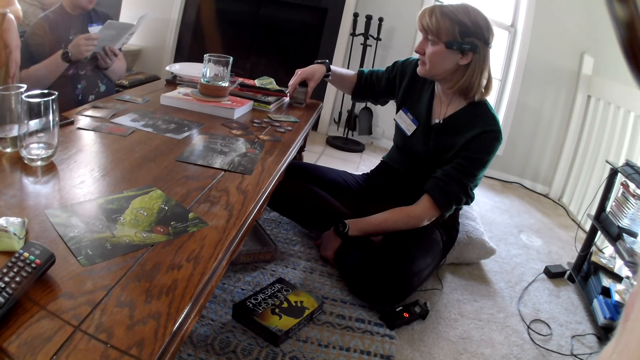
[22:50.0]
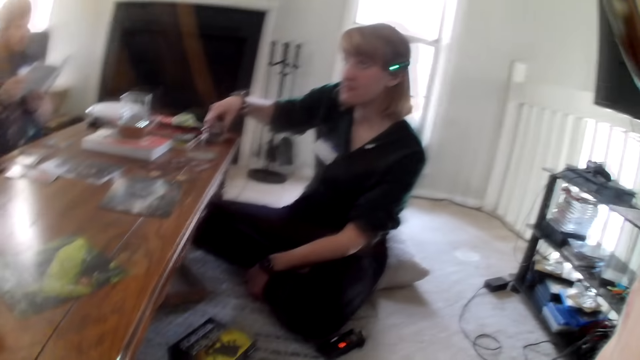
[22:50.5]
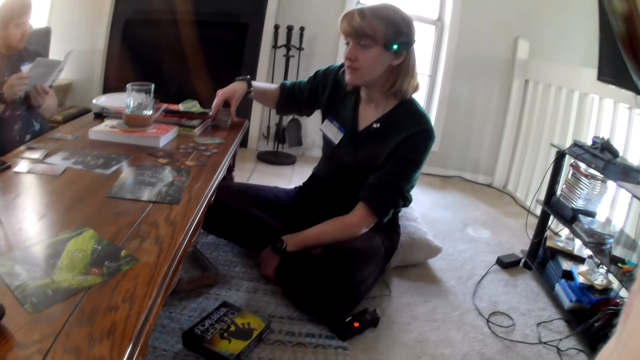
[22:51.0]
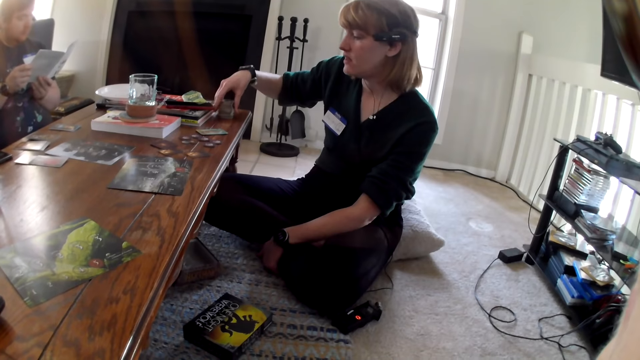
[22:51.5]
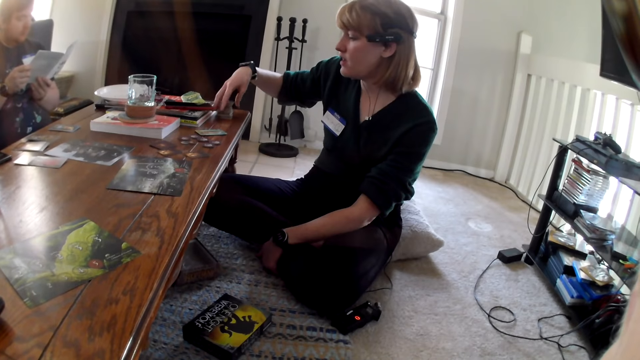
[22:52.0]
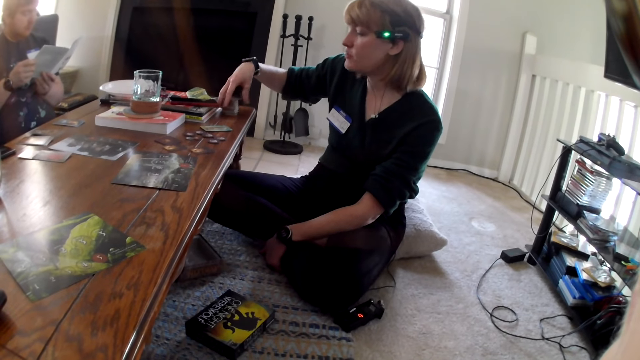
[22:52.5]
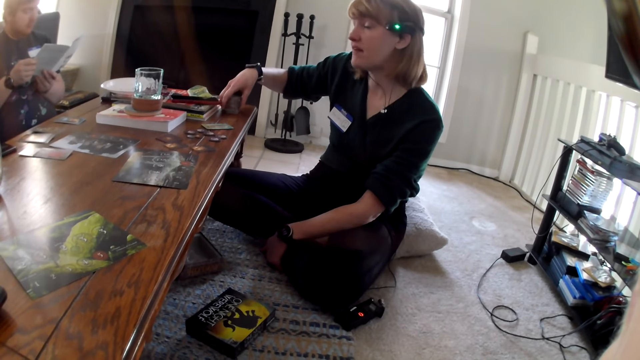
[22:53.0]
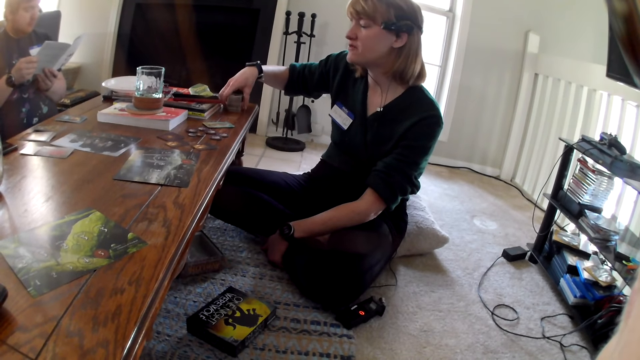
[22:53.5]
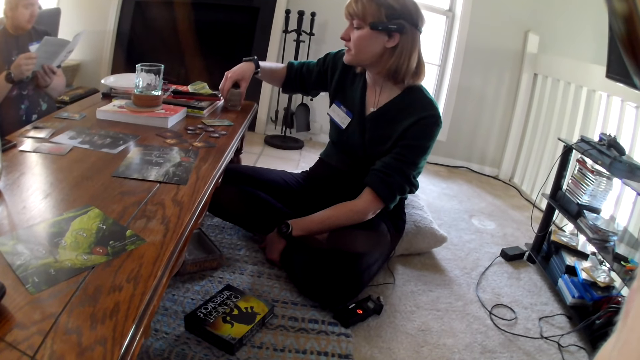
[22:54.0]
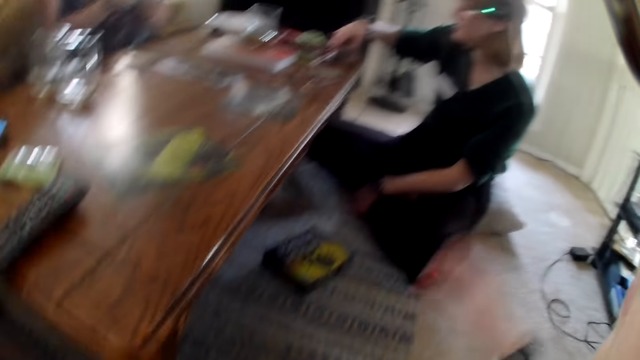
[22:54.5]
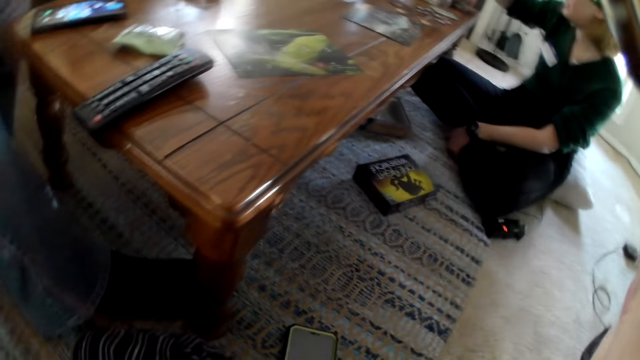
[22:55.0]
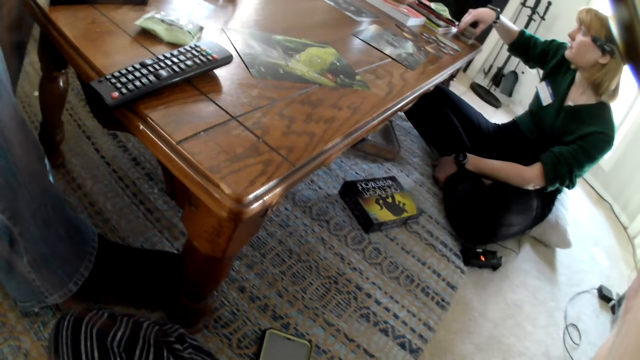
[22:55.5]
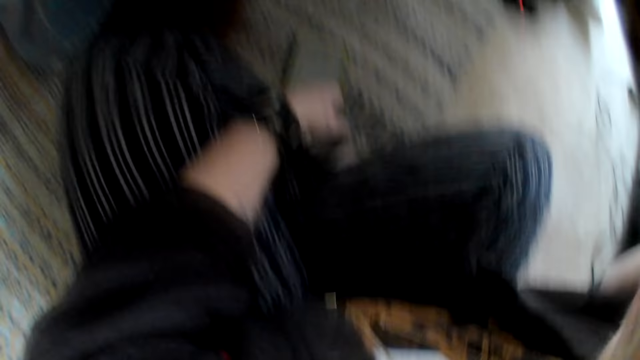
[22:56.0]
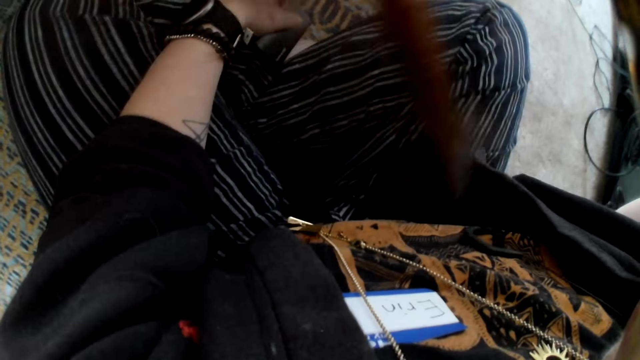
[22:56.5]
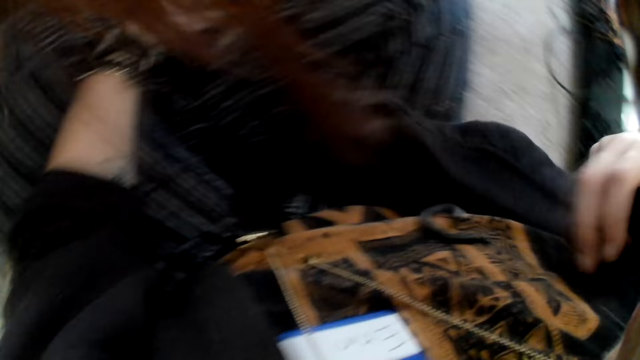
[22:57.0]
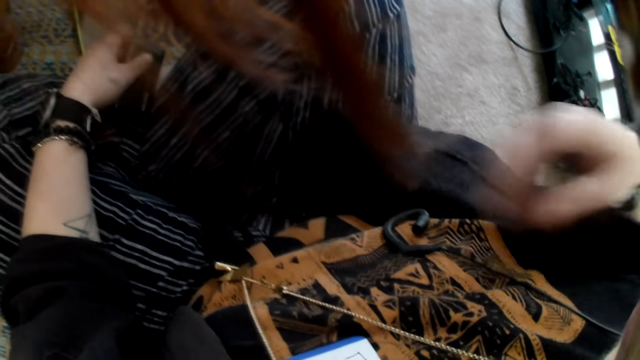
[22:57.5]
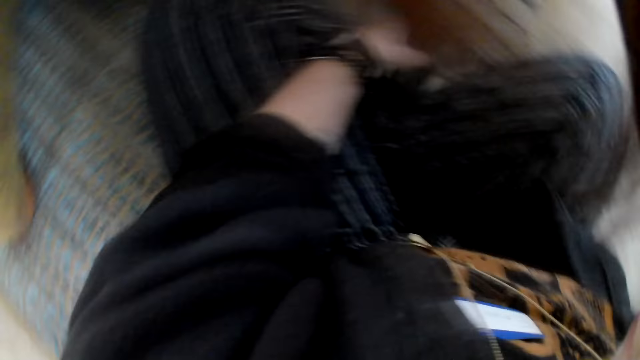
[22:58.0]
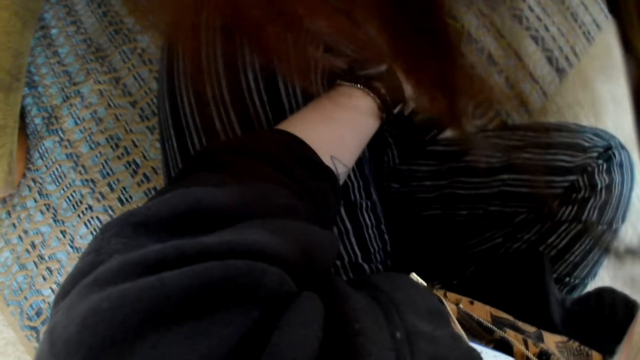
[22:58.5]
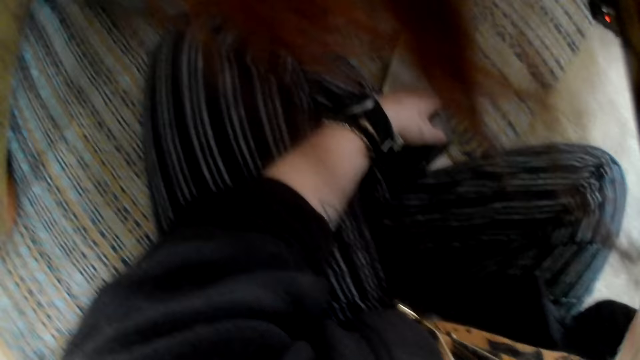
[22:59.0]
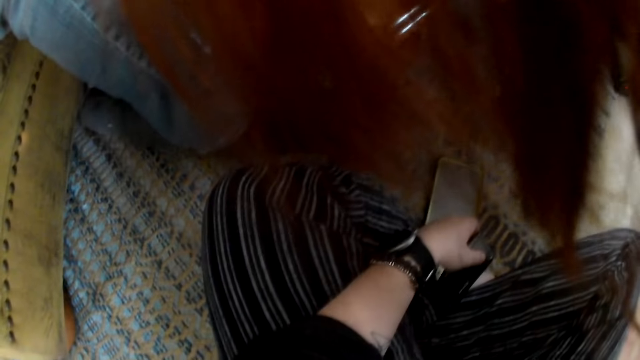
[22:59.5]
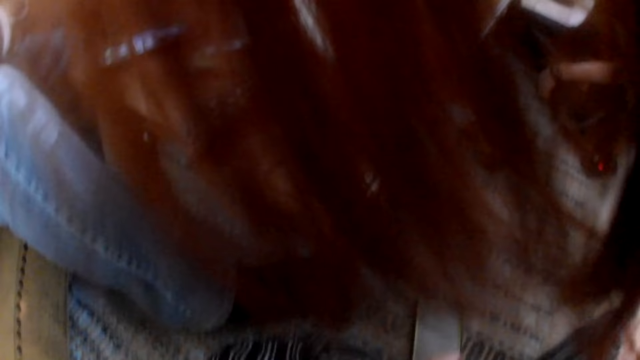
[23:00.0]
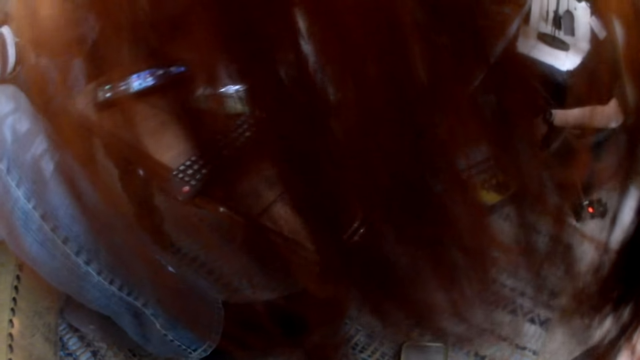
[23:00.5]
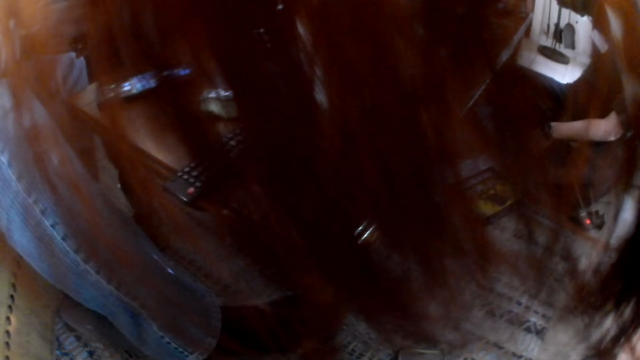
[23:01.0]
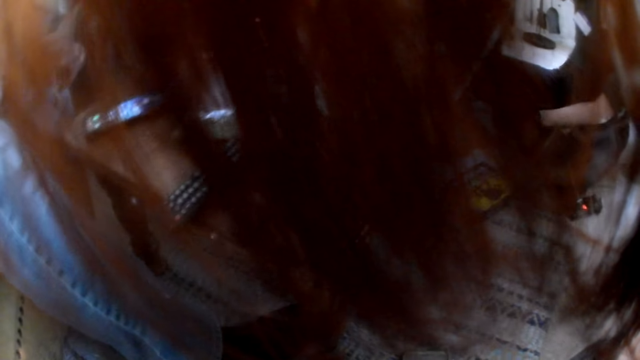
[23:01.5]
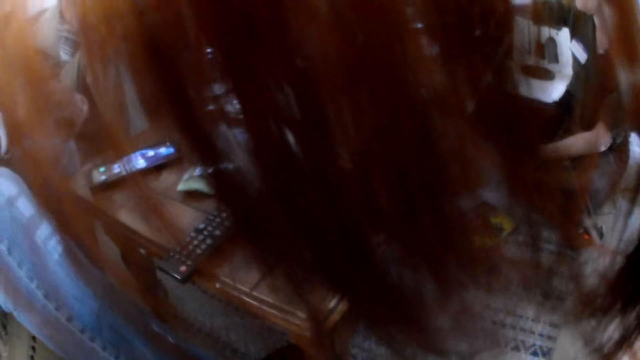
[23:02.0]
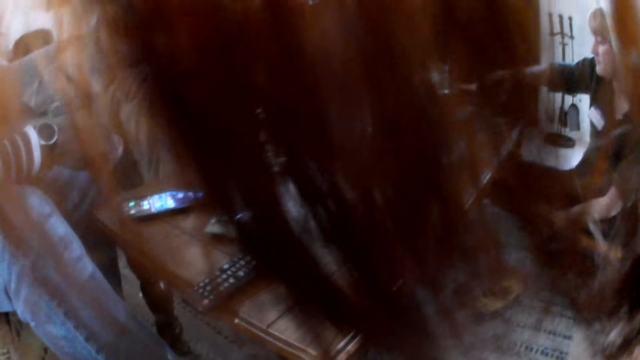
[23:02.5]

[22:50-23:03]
A man interacts with another man. A person looks around. The woman interacts with the first man. The person talks. The camera wearer looks down. They touch the jacket, grab the earphones and wear the earphones. Another man interacts with the woman.

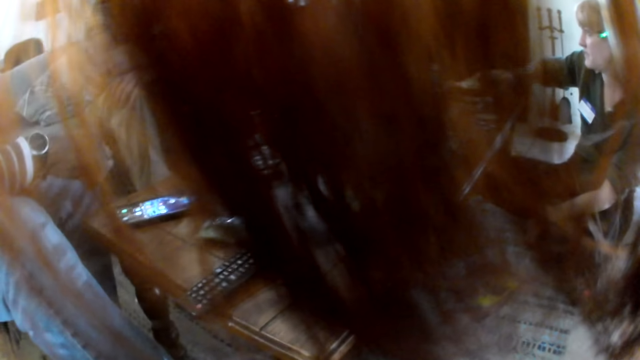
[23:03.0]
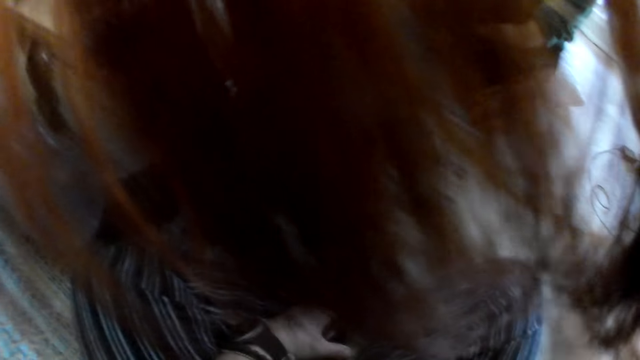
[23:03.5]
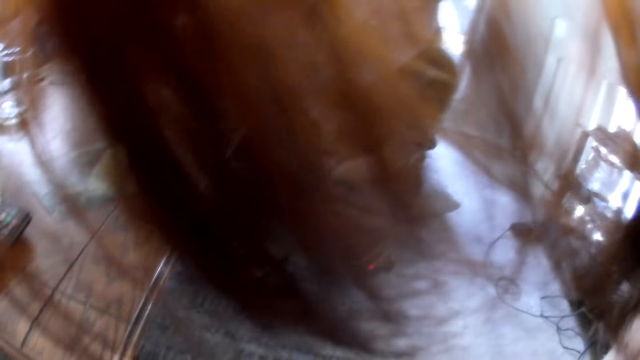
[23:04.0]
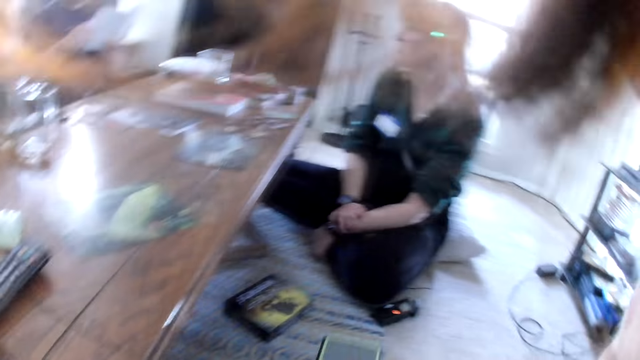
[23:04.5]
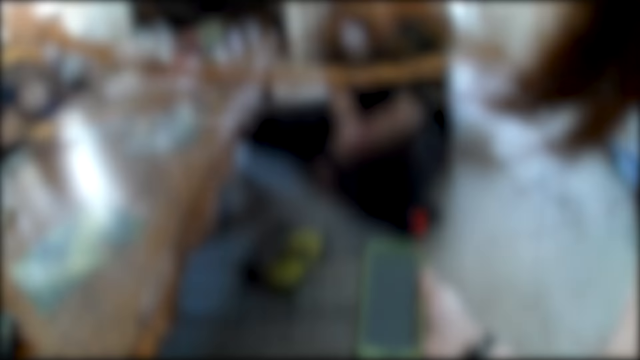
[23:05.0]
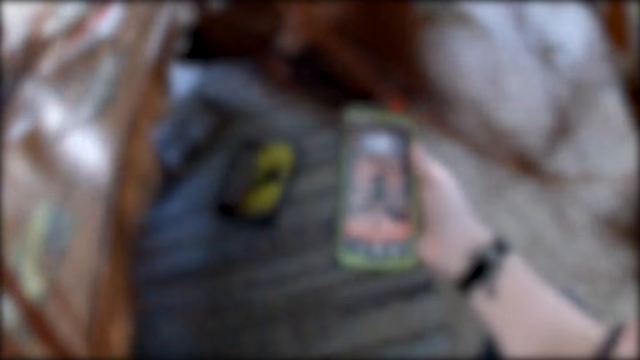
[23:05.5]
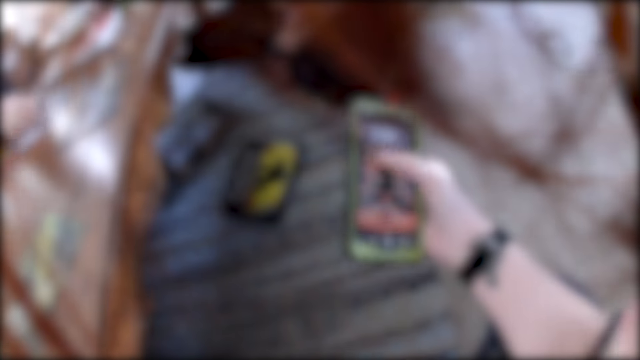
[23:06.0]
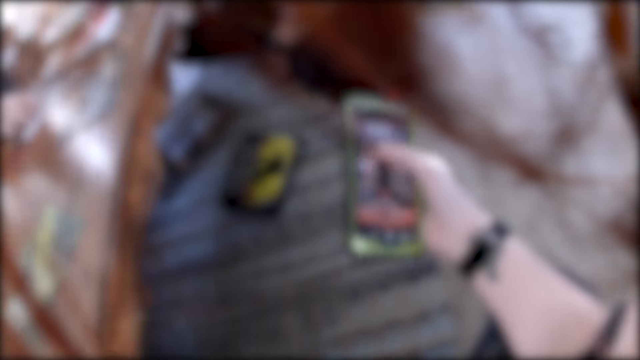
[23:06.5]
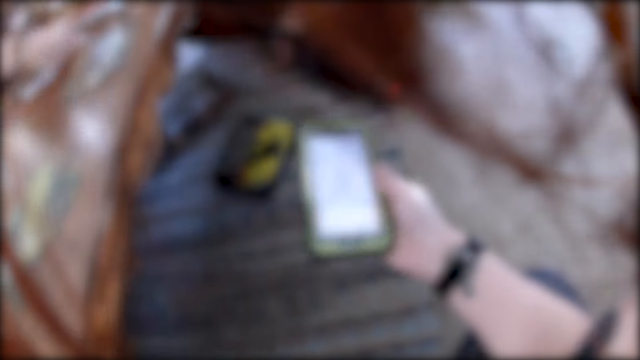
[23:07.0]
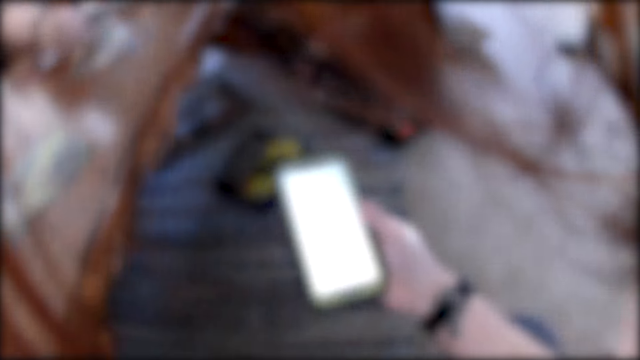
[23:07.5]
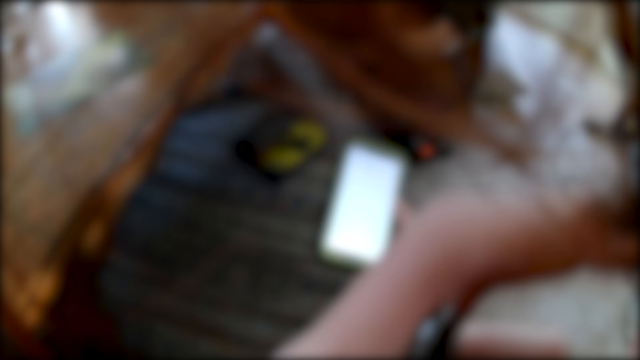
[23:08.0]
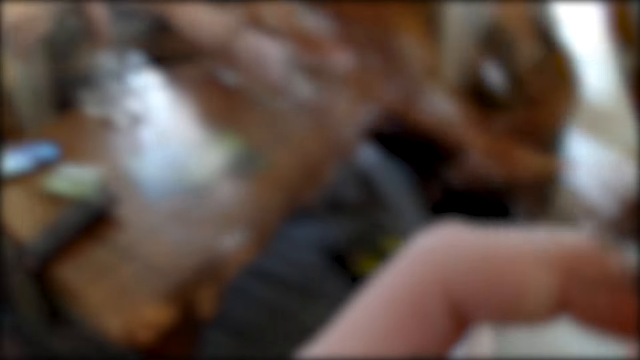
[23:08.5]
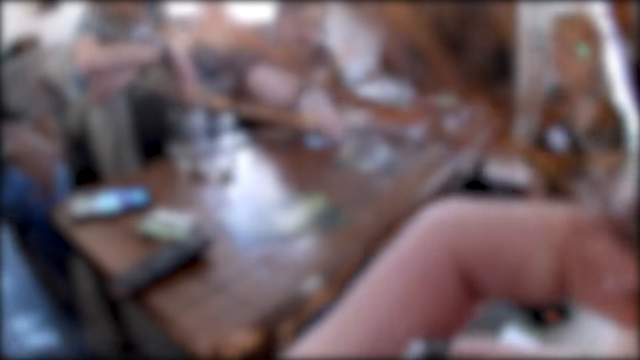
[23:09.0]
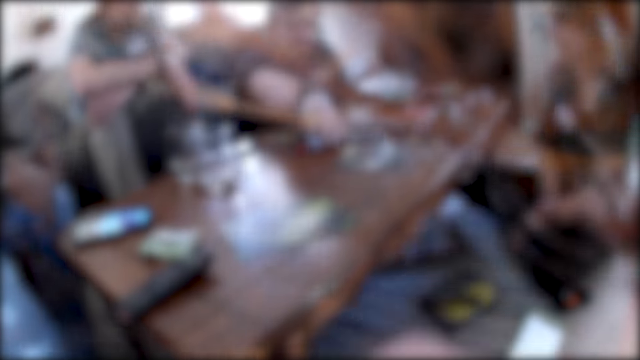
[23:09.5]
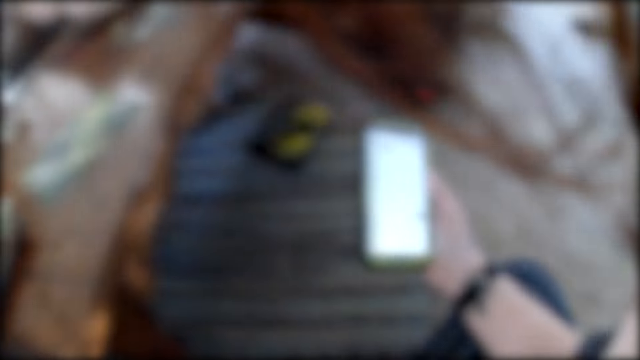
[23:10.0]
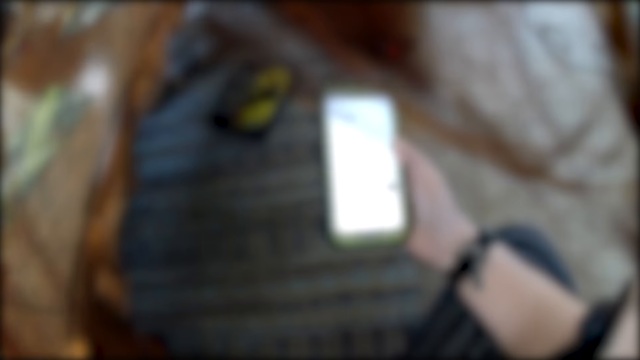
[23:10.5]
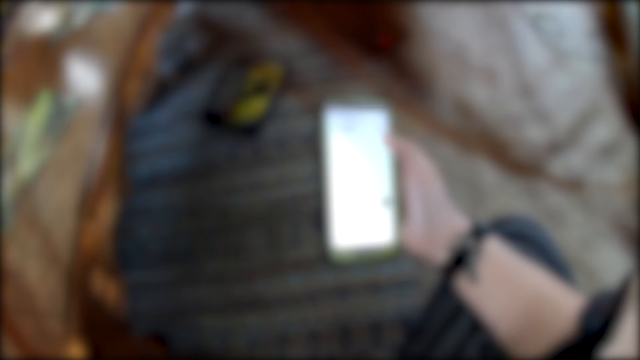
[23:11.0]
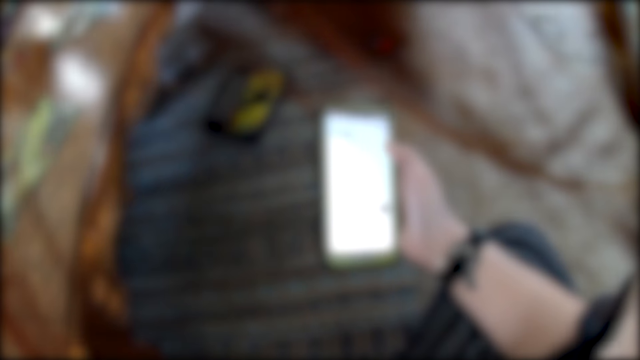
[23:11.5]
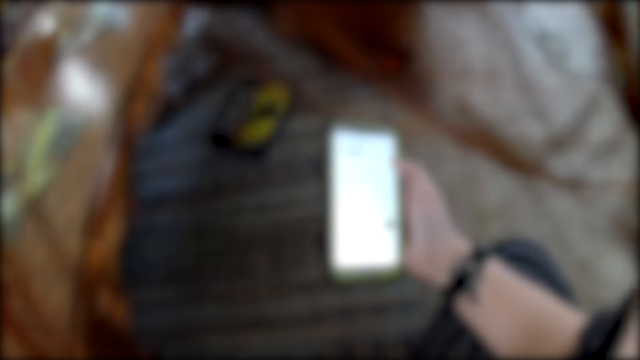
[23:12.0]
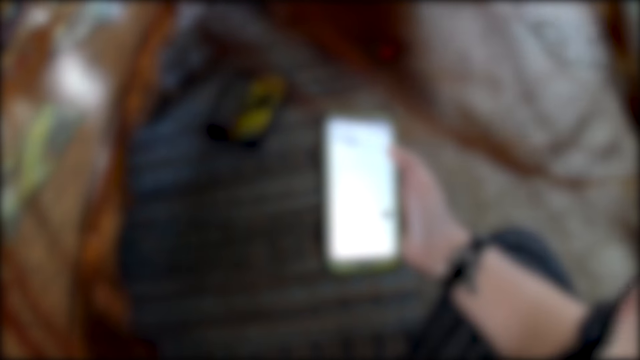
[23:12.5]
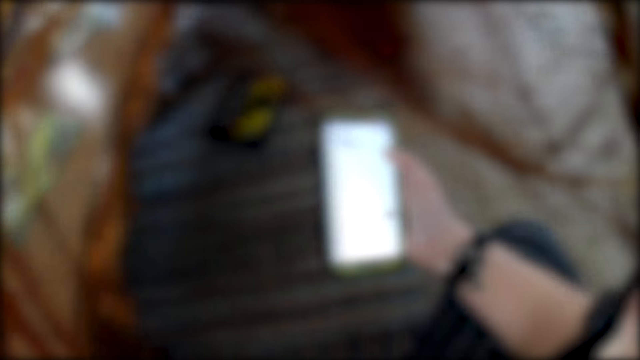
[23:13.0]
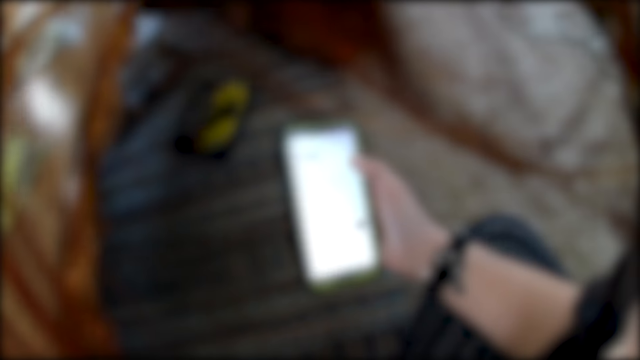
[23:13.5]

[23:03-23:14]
The camera wearer operates the phone with her right hand. She interacts with everyone, talks and scratches her face with her left hand. The man interacts with the camera wearer. The camera wearer operates the phone with her right hand.
